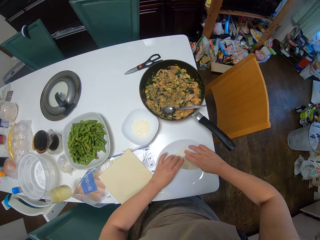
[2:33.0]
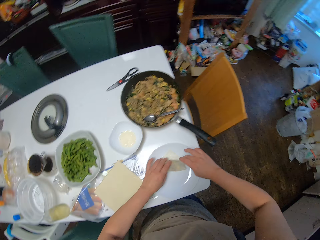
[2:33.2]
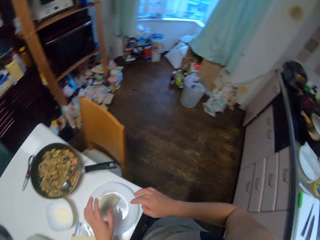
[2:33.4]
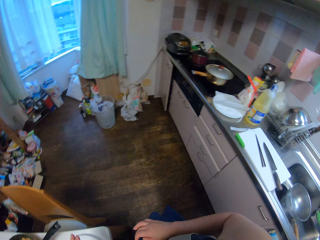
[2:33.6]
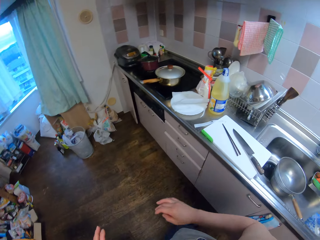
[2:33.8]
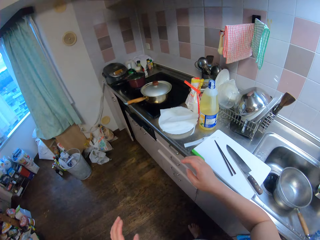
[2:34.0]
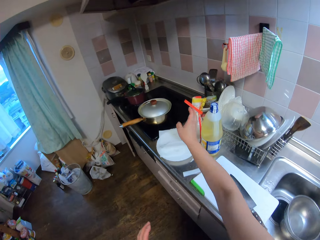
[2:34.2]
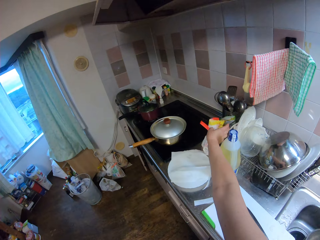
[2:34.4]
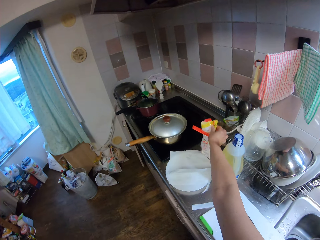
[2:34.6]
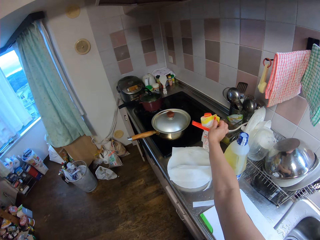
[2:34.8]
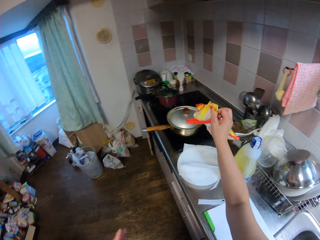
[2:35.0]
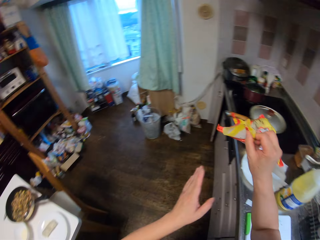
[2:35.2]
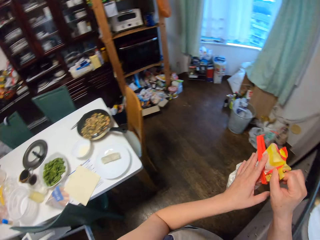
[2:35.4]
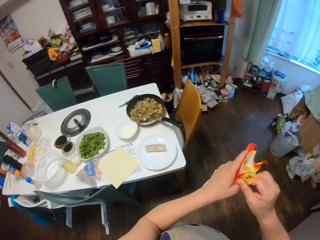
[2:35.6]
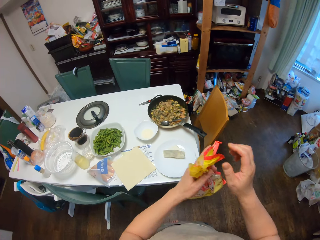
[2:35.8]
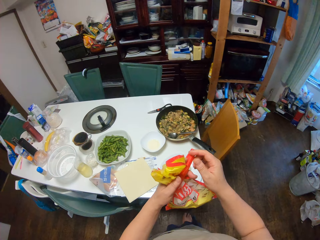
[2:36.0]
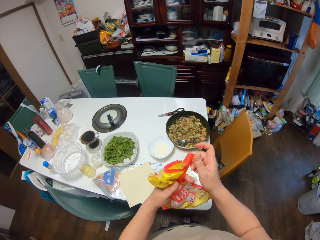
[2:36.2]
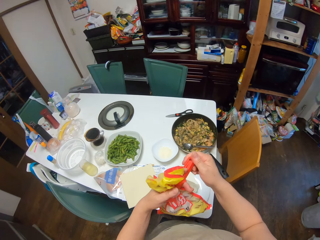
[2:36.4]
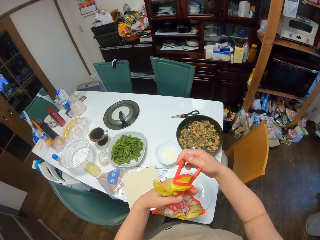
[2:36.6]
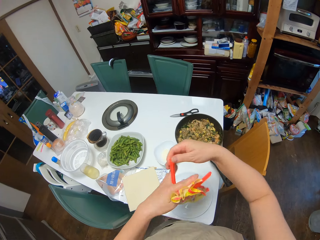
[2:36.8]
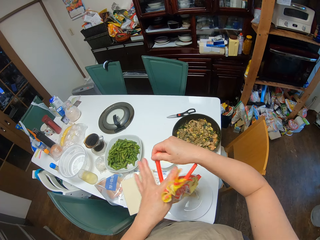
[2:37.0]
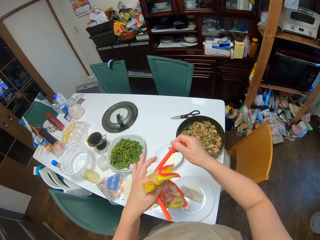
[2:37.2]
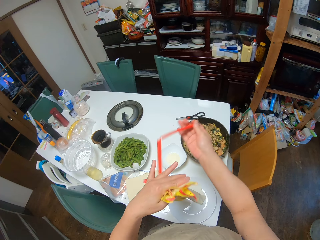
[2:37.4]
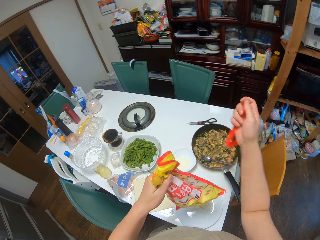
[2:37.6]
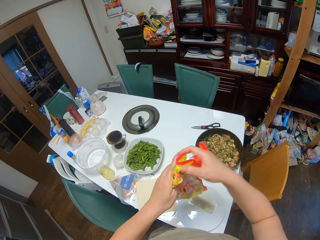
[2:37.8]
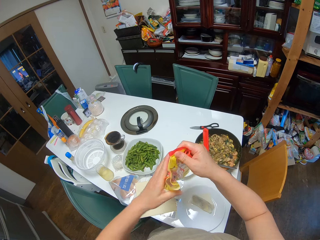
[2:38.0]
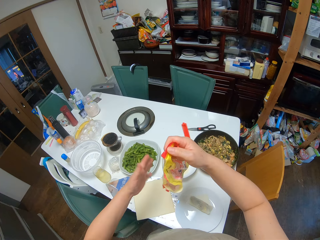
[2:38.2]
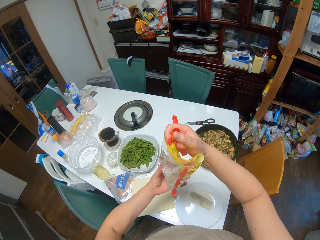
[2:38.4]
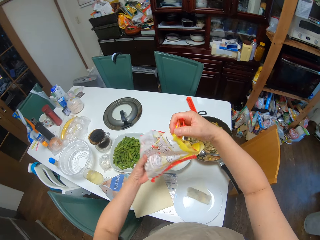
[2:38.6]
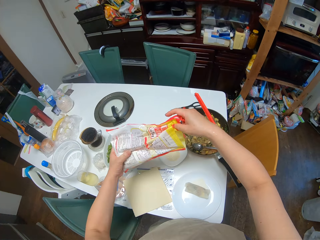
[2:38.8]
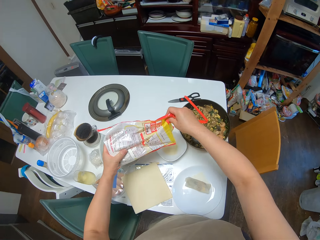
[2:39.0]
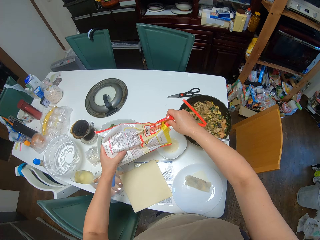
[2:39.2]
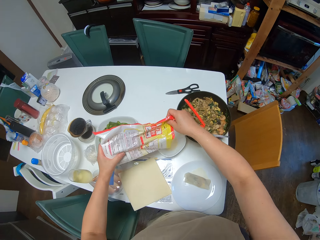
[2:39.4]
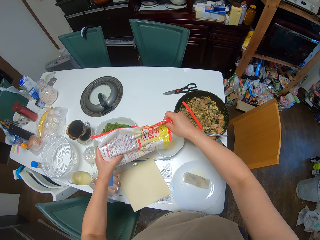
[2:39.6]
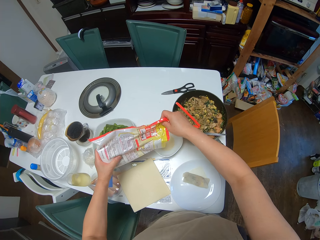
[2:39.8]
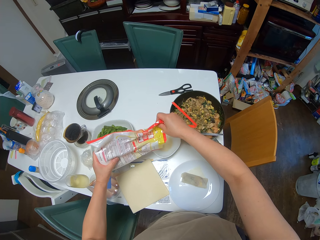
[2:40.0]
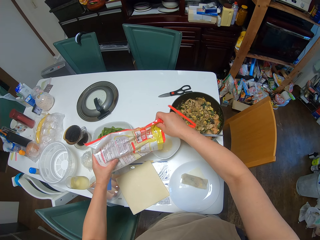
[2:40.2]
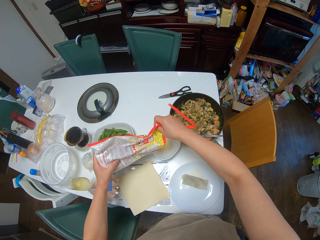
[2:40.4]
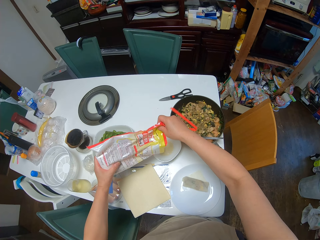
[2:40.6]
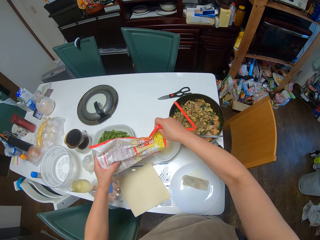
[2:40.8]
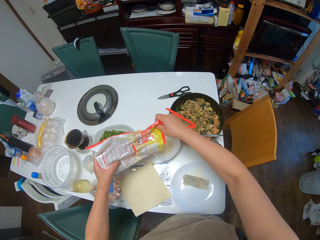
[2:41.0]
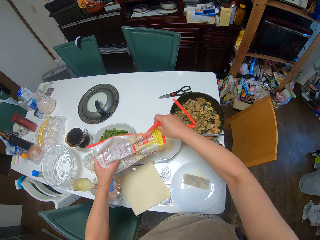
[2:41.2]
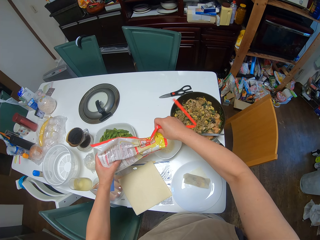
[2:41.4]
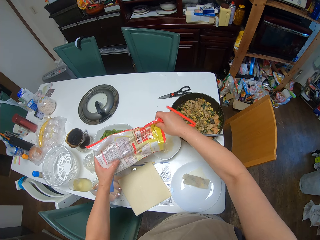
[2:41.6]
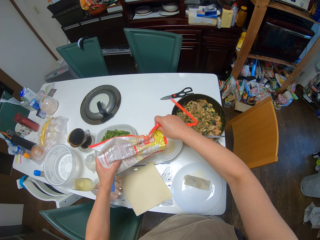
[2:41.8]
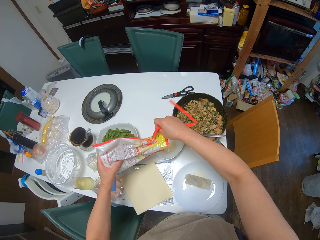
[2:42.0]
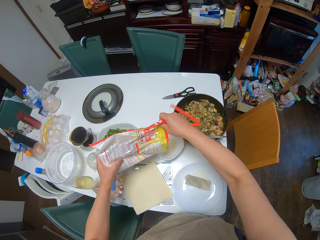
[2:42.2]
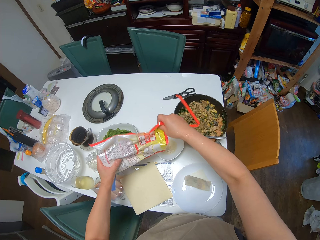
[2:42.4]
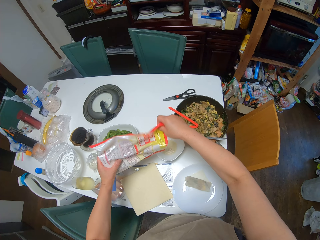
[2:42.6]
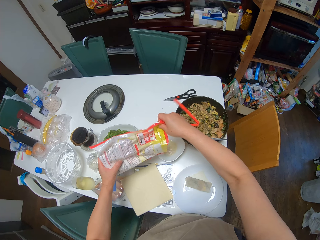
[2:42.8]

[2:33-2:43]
The camera wearer rubs the flour mix on the sheet. She moves a step. She picks the pack of flour from the counter with her right hand. She opens the pack of flour. She pours the flour in the plate of flour.

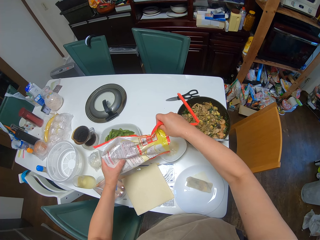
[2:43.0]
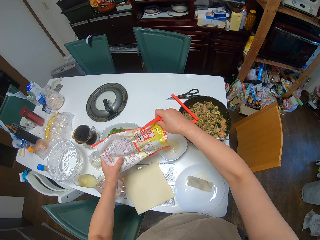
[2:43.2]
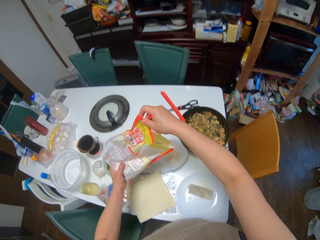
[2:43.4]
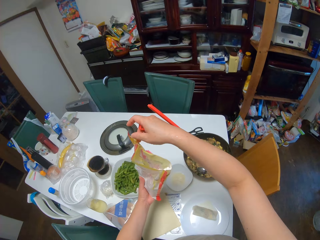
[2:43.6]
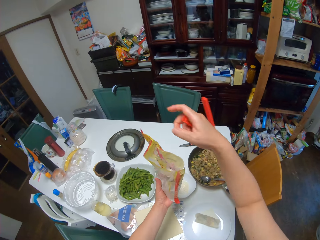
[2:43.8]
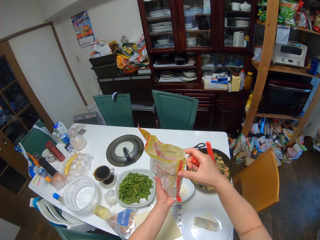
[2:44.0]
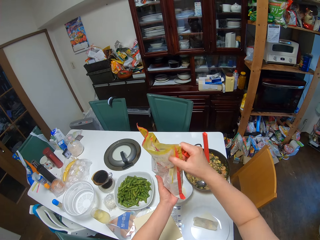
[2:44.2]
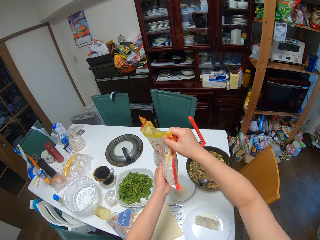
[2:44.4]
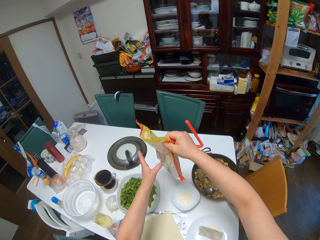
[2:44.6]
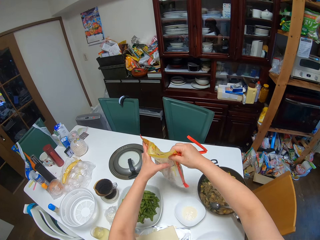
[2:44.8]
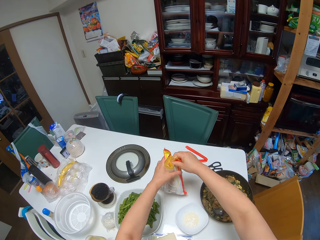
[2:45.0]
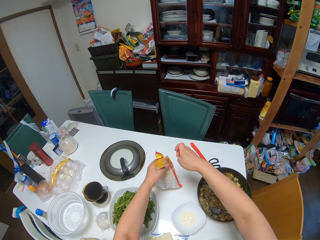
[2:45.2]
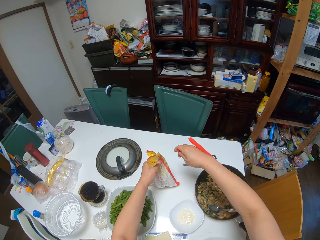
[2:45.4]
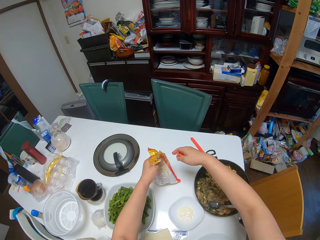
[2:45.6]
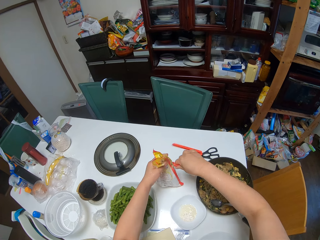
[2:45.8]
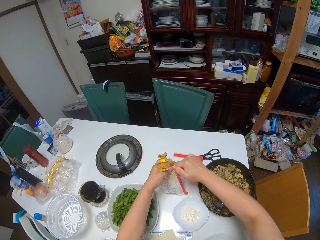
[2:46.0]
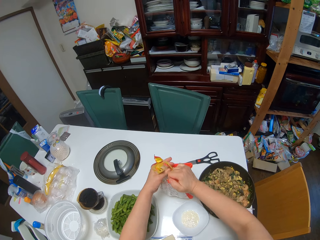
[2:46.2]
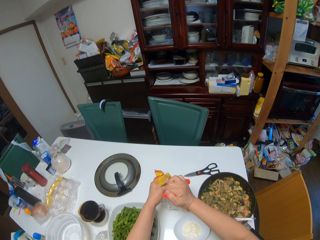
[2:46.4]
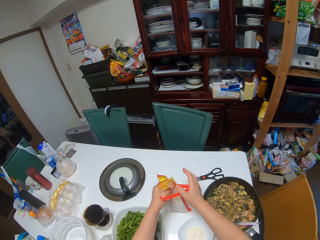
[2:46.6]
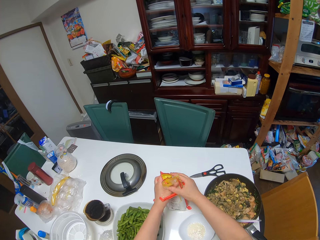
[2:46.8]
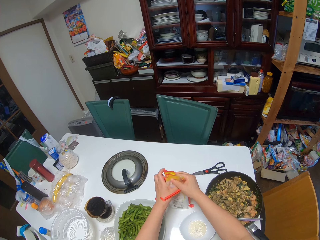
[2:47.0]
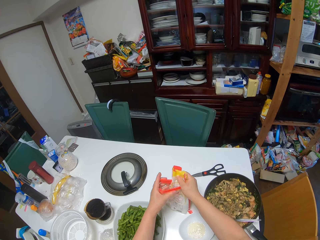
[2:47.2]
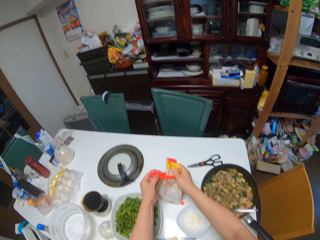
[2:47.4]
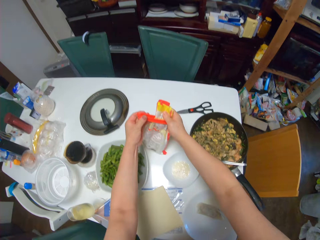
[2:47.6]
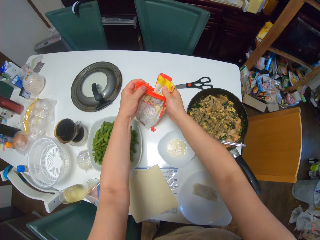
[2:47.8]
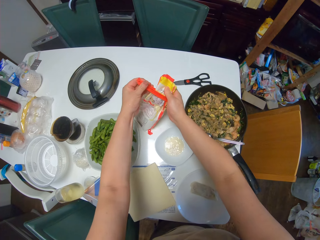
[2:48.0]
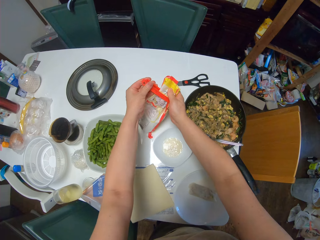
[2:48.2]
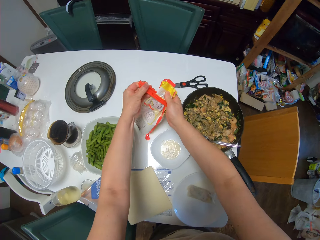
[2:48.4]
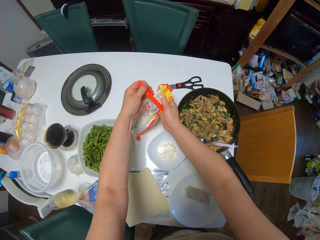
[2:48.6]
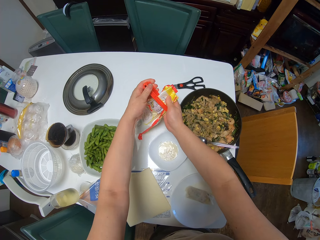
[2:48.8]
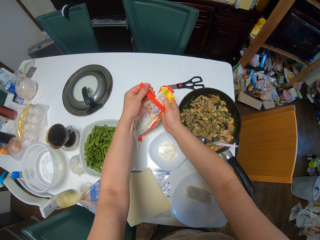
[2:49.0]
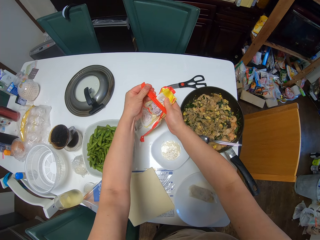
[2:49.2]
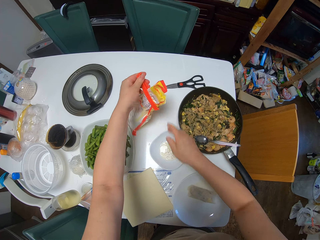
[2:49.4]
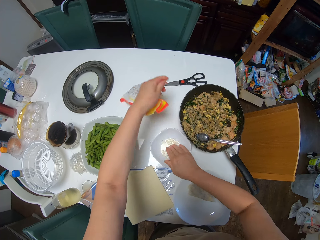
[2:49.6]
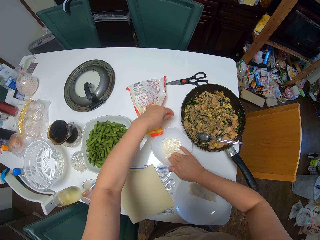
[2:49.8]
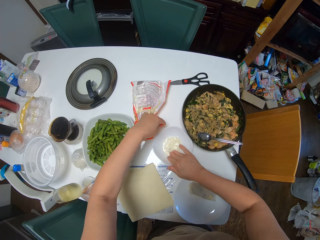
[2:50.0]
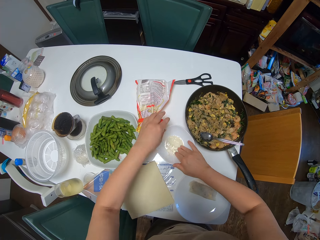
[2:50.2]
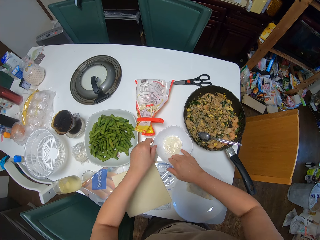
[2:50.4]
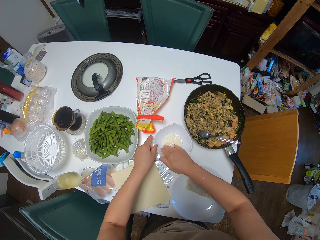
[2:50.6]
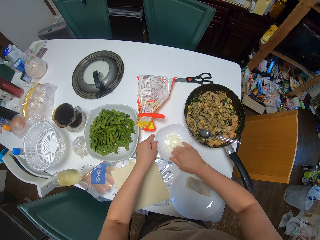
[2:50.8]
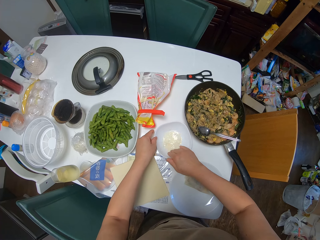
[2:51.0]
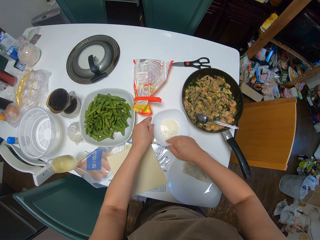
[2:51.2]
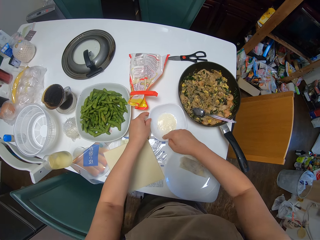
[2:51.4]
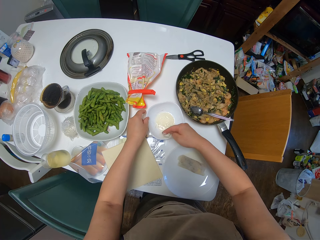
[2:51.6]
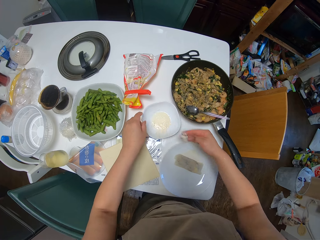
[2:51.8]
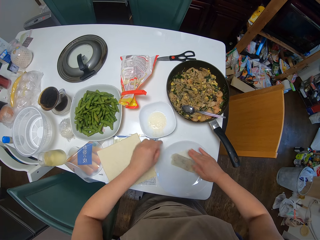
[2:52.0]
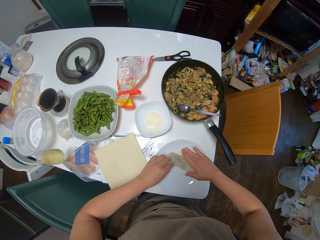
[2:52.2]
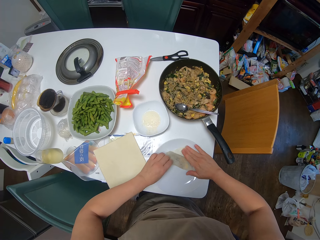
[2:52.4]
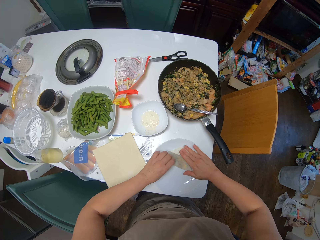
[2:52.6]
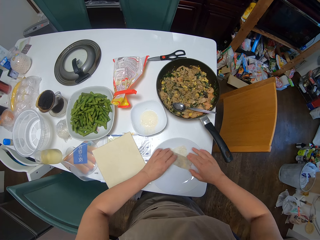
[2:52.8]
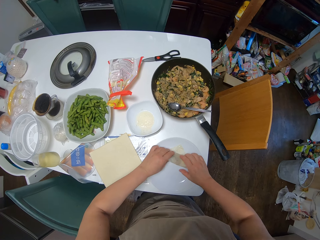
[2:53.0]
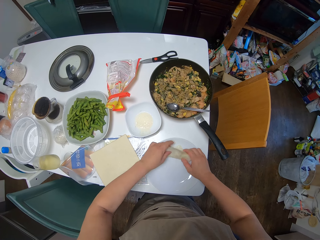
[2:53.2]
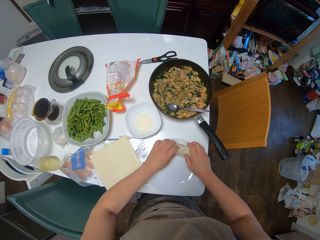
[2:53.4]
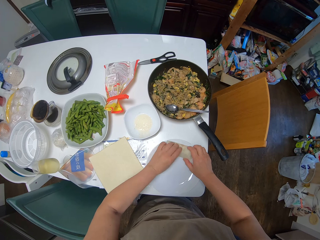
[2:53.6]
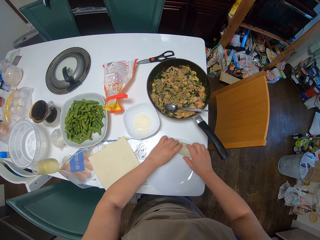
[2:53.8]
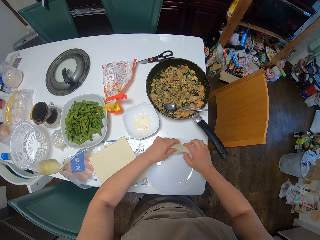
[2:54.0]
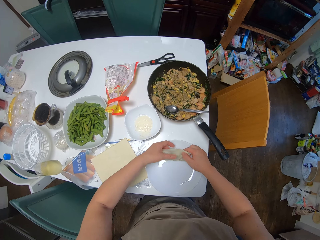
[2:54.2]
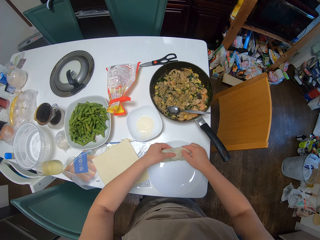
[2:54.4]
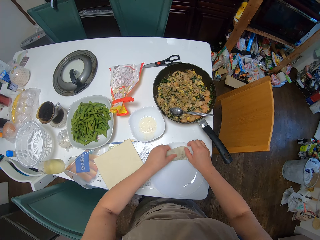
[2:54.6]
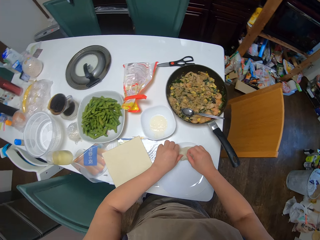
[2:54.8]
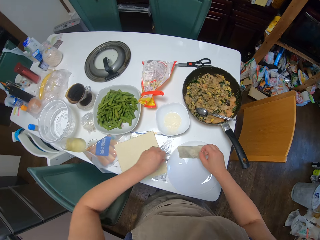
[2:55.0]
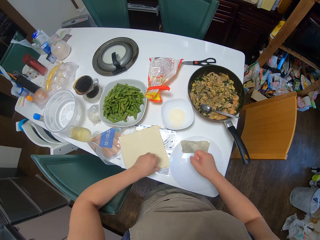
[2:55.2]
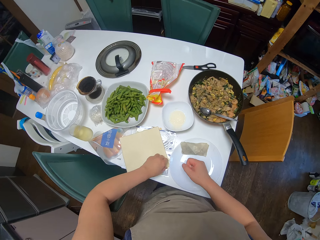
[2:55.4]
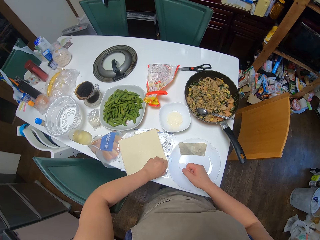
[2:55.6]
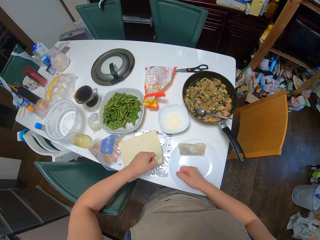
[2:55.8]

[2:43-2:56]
The camera wearer closes the pack of flour. She drops the pack of flour on the table. She mixes the flour mix in the plate with her right hand. She rubs the flour mix on the sheet. She rolls the paper. She seals the spring roll. She moves the spring roll on the other plate. She picks the spring roll sheets from the table with her left hand.
